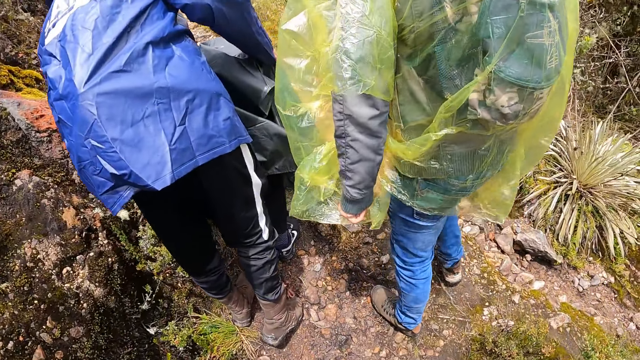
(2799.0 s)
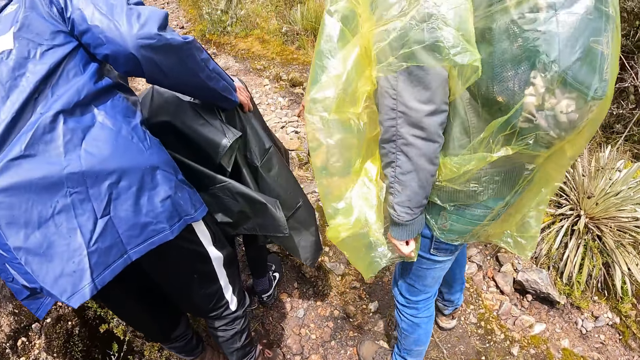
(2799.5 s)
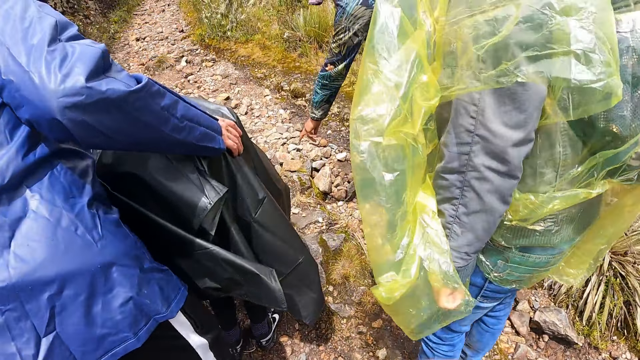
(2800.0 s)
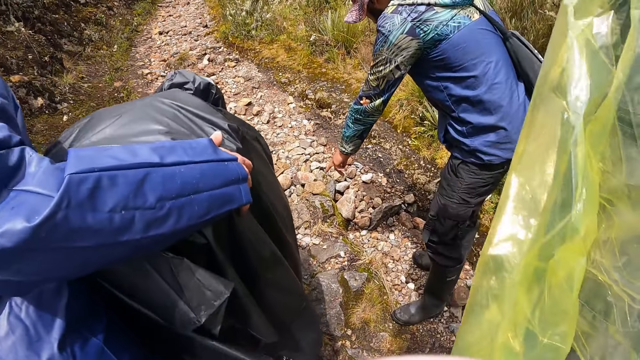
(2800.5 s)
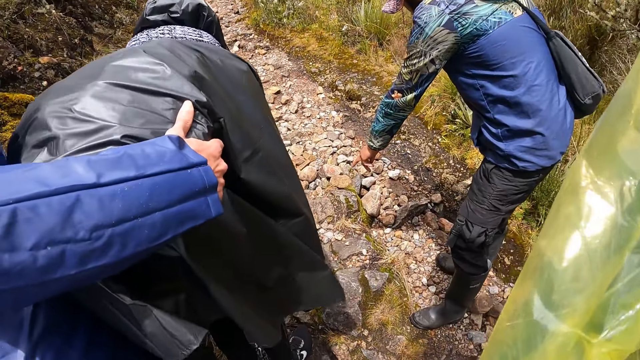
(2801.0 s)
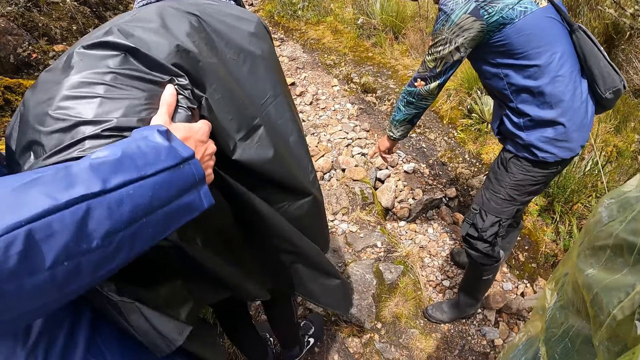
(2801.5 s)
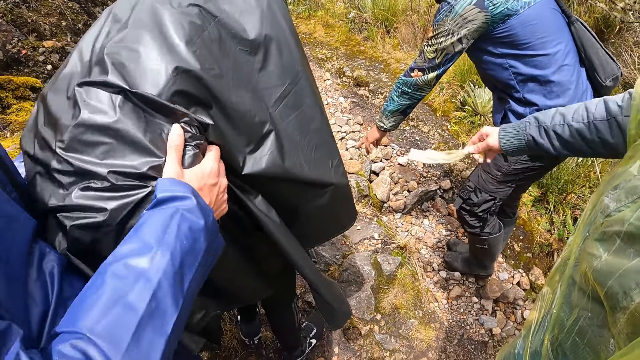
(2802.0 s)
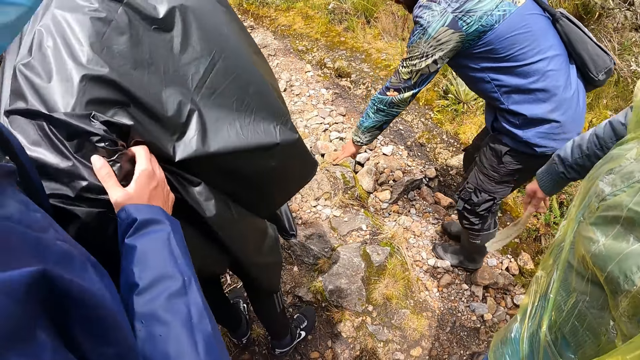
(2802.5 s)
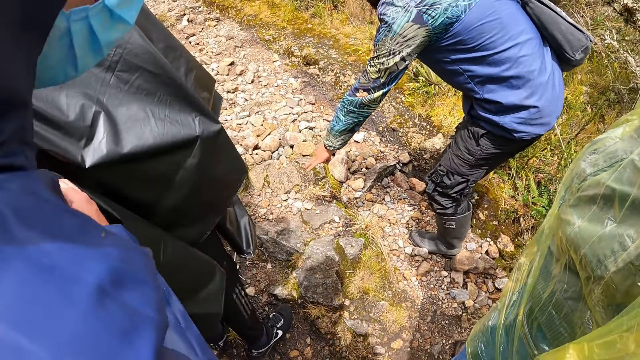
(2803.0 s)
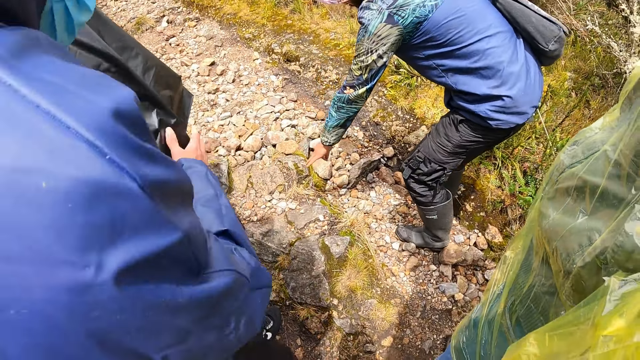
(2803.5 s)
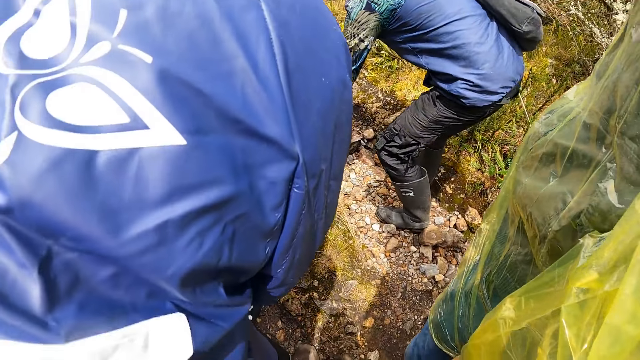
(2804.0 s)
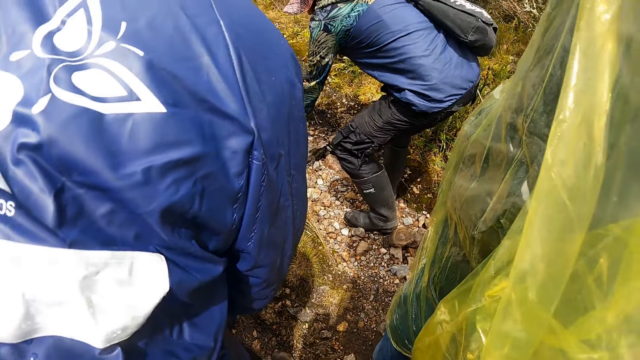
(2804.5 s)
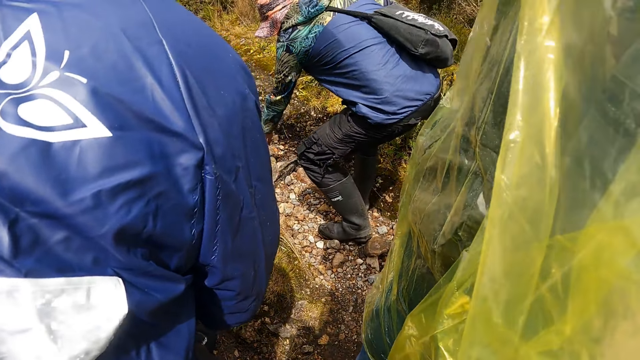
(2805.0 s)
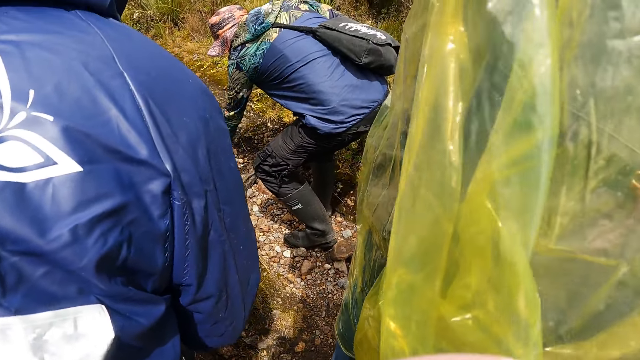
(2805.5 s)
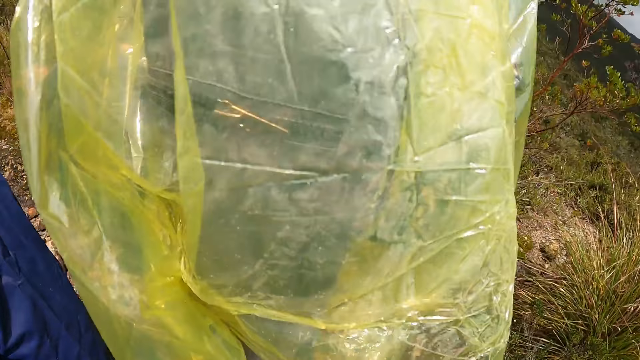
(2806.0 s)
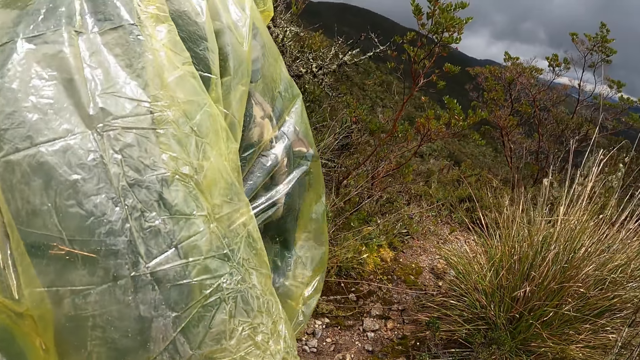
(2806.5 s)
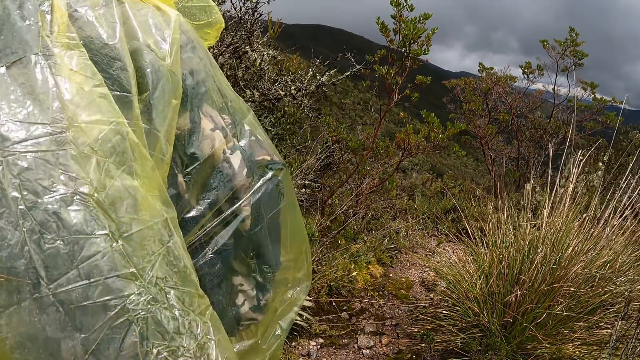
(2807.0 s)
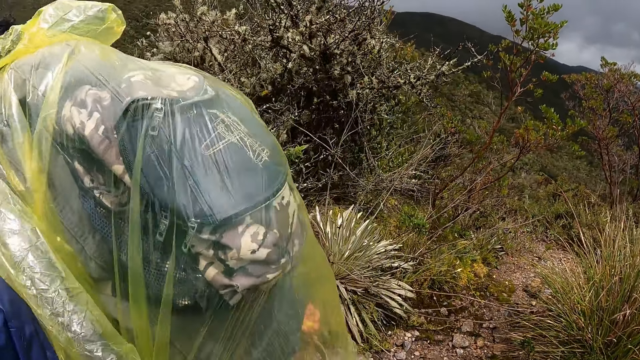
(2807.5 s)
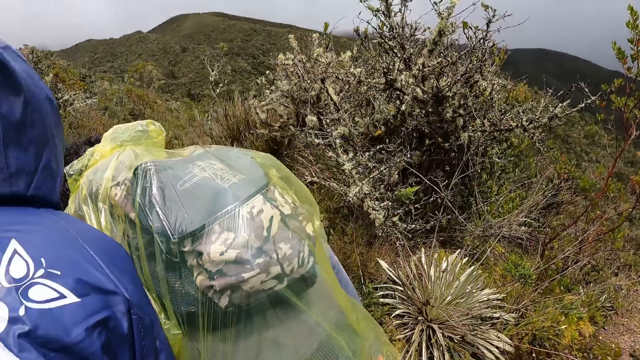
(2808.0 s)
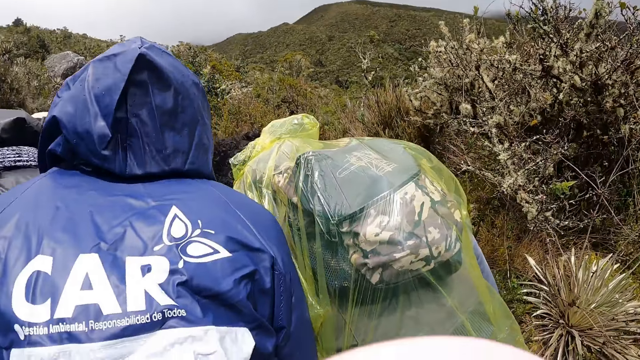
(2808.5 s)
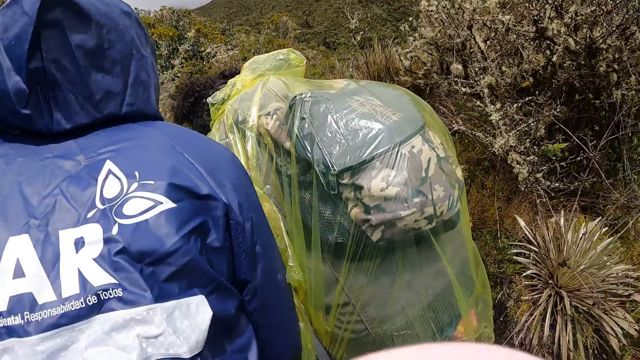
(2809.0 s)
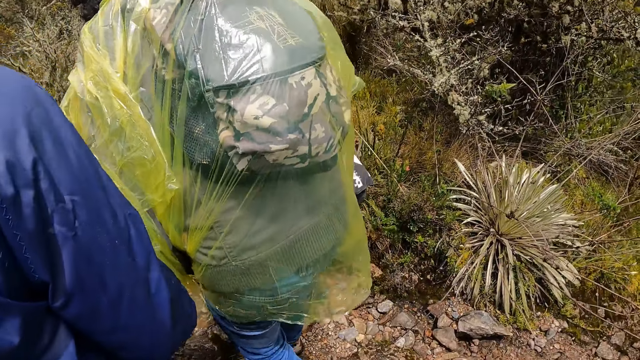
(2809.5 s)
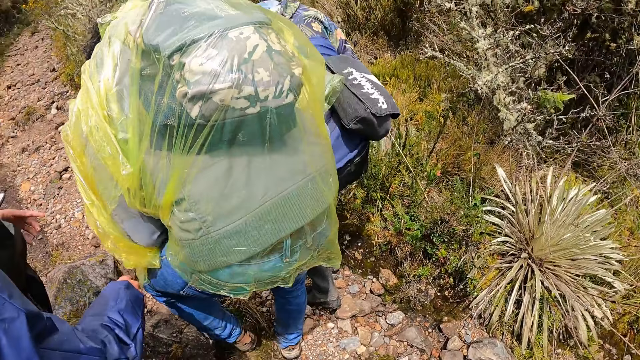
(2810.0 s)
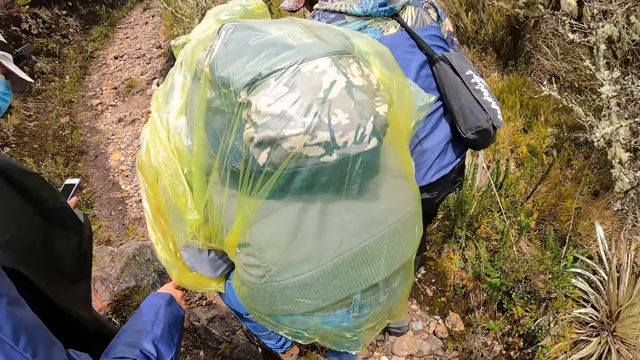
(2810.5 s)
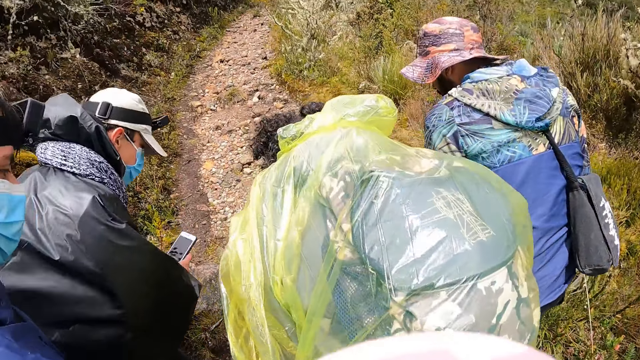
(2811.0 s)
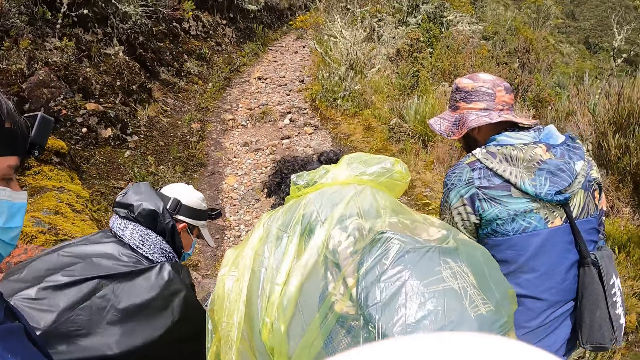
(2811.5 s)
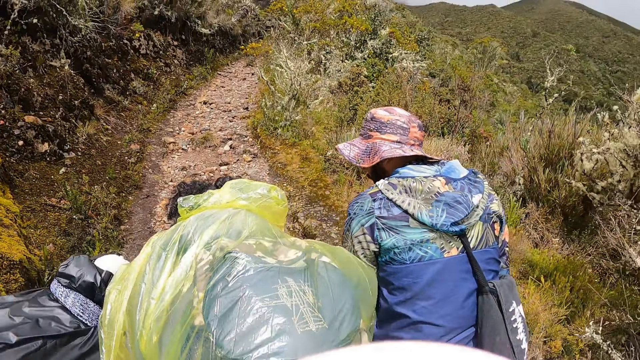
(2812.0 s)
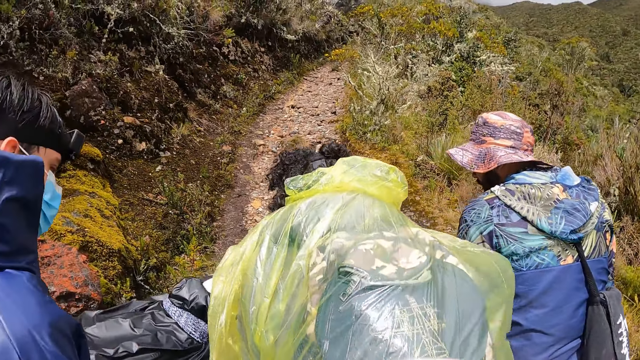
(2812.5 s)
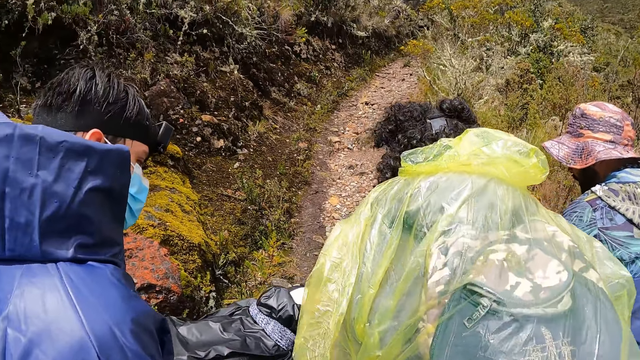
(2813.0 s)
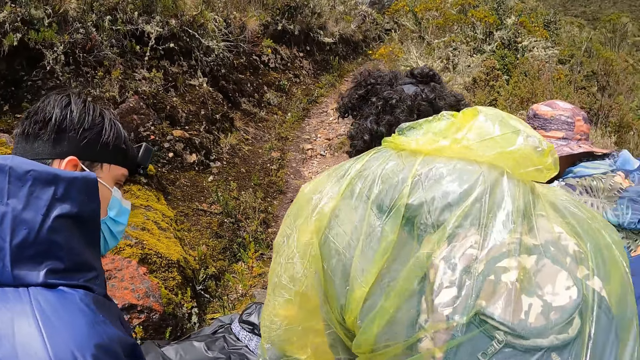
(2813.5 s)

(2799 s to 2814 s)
A man points his right hand to the ground. Another man points a paper in his right hand to the ground. The camera wearer looks around. A third man takes a picture of the ground with a phone in his hands.

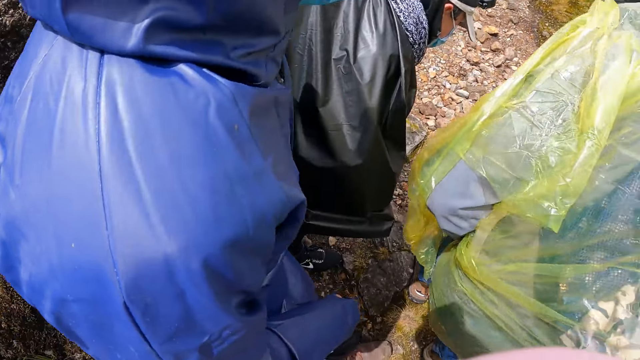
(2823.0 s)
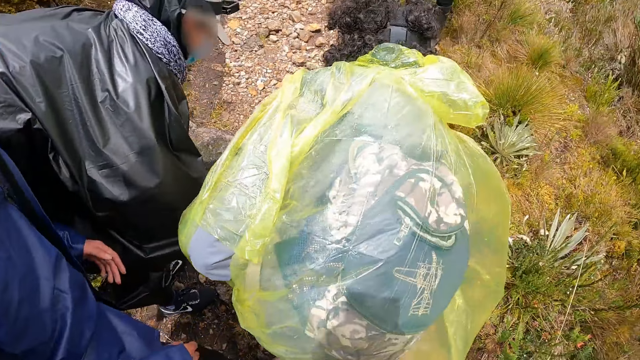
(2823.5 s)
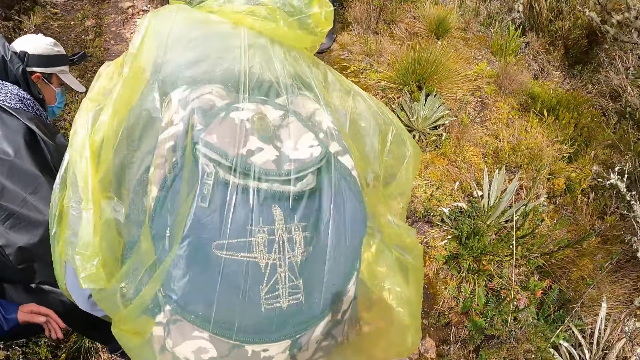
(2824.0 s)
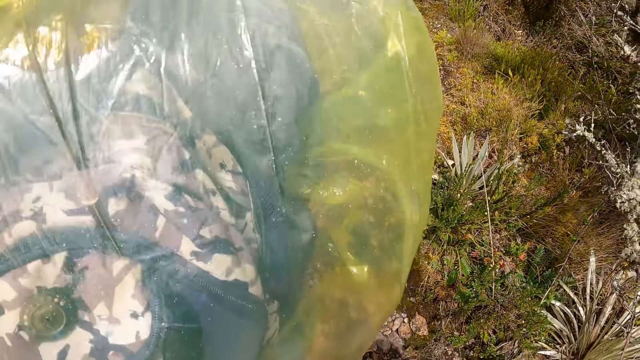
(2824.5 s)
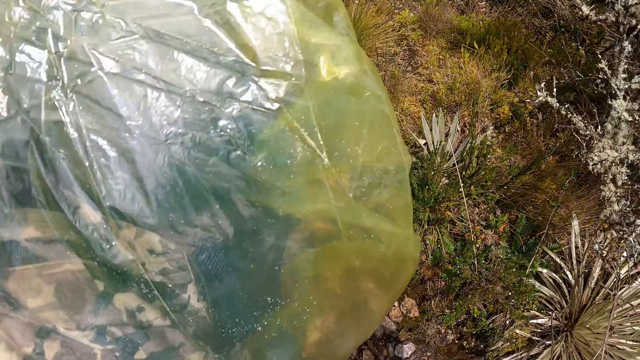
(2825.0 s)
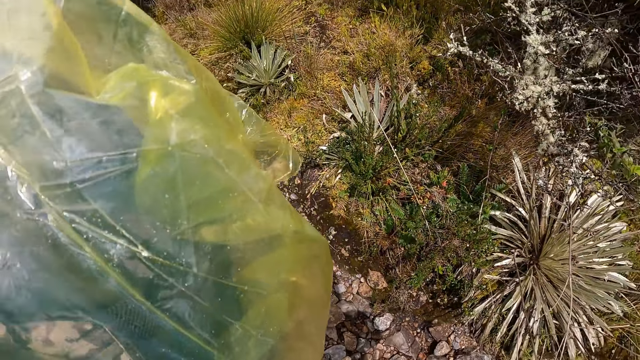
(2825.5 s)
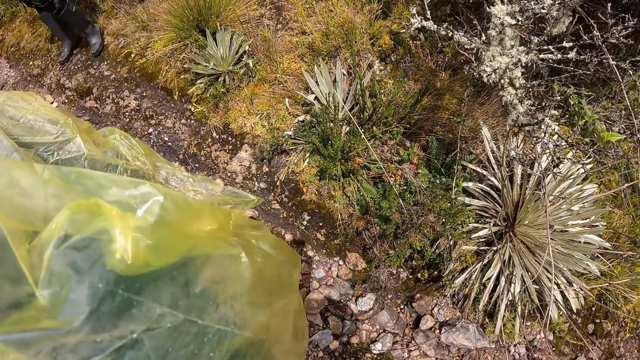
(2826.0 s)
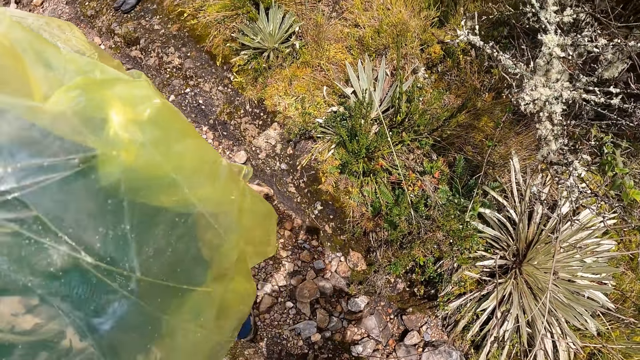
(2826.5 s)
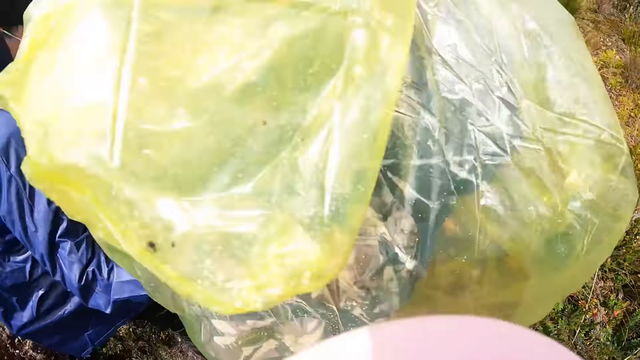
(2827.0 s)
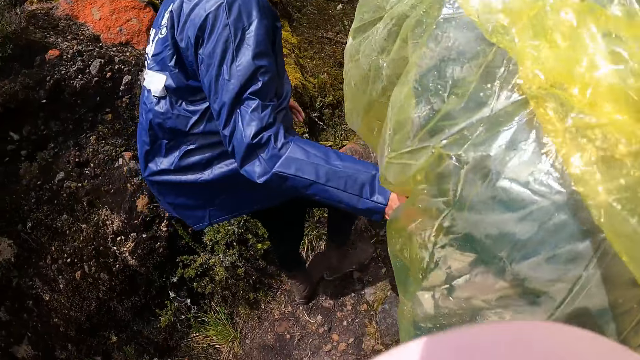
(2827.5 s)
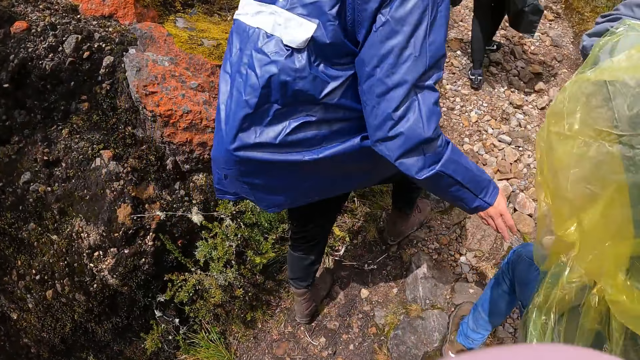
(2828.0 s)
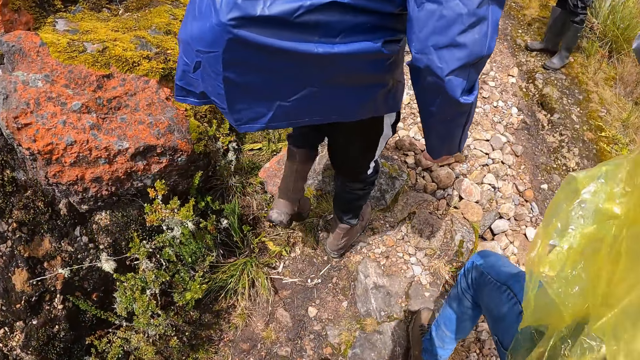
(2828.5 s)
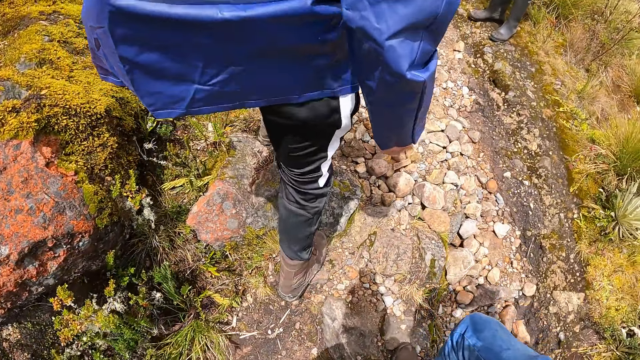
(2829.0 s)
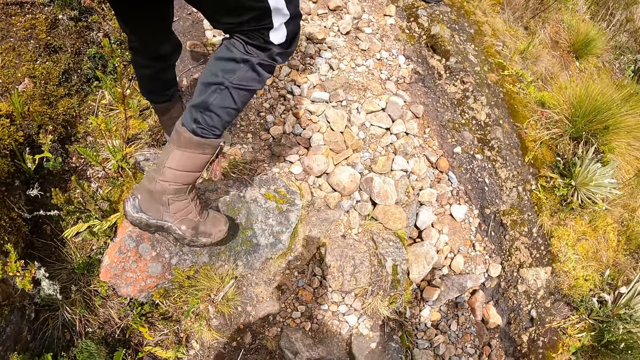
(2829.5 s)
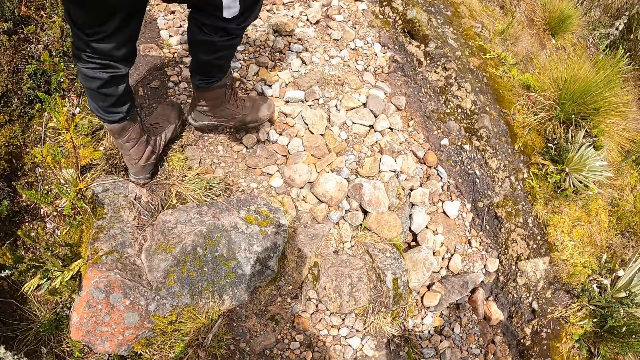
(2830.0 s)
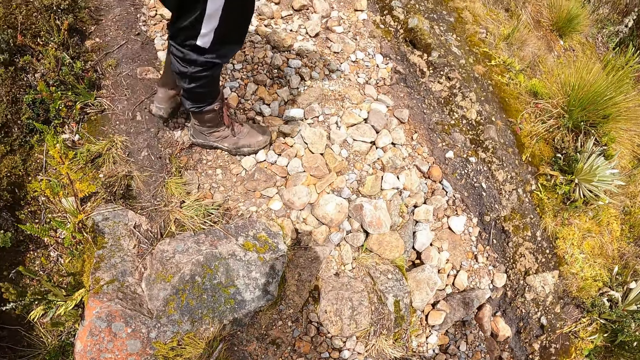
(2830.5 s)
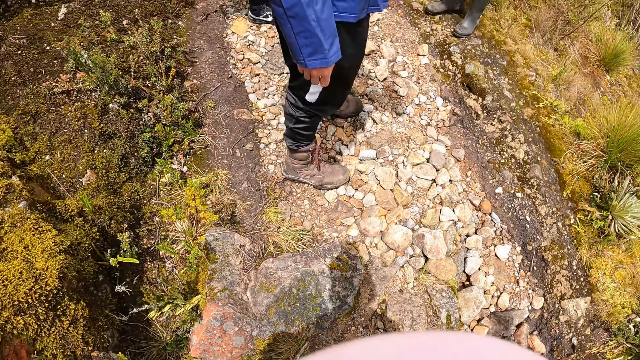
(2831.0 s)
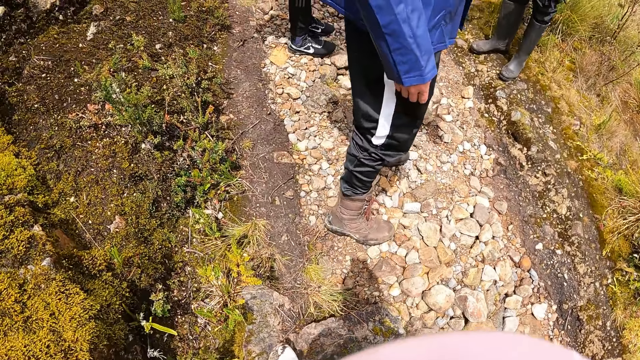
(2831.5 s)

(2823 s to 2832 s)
The camera wearer climbs the hills.
